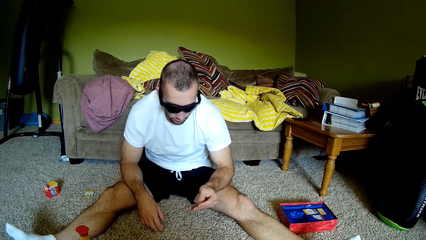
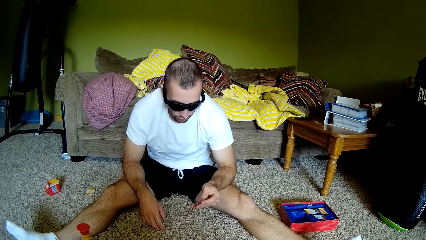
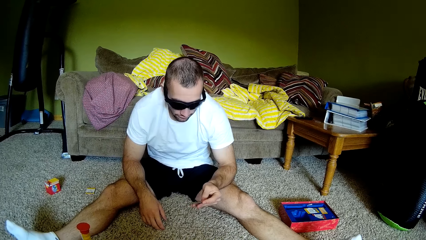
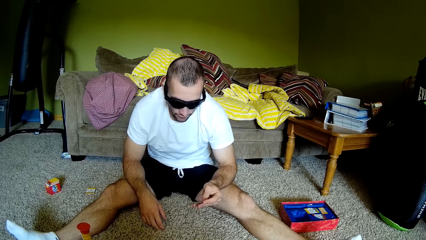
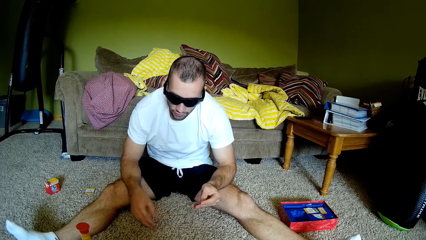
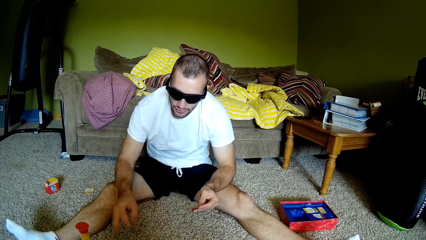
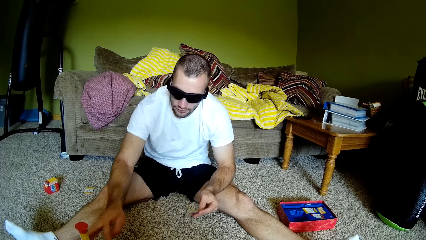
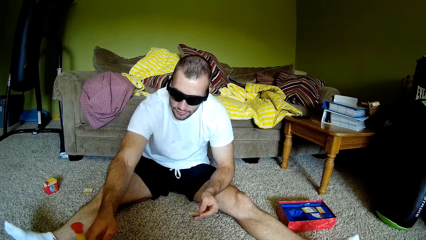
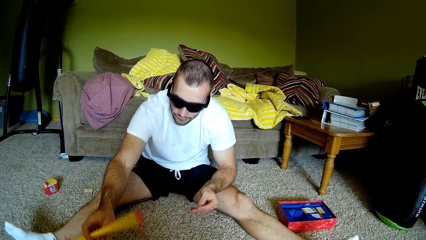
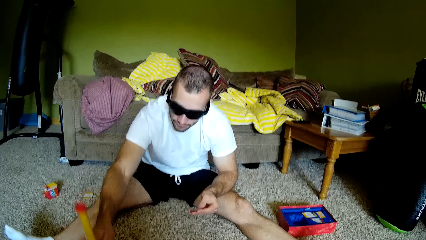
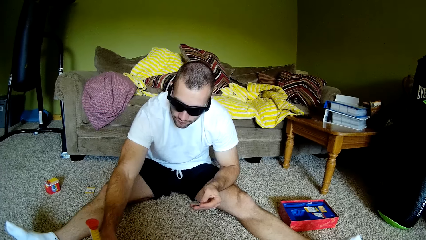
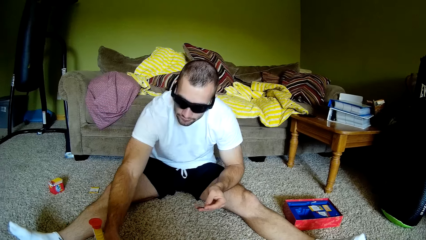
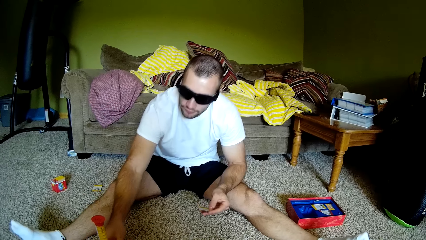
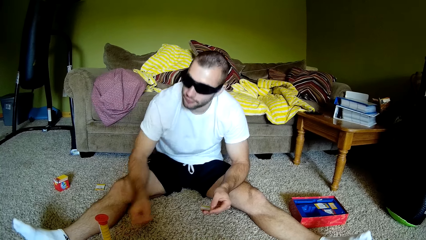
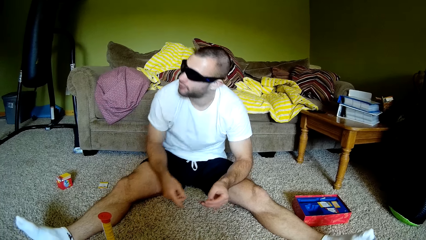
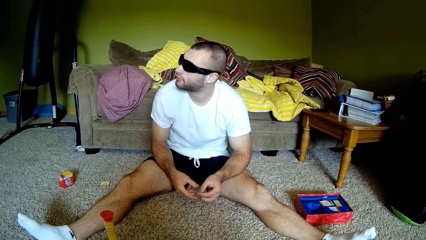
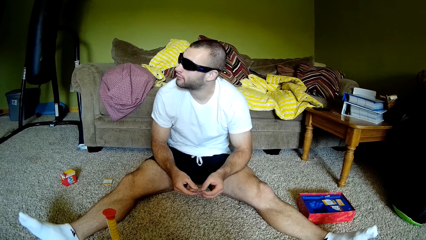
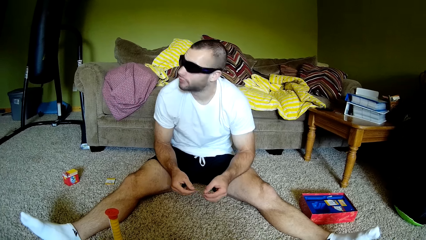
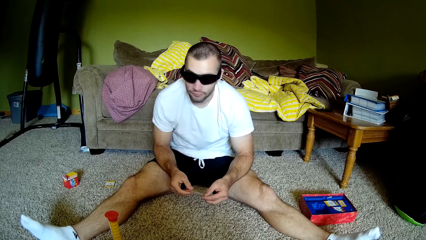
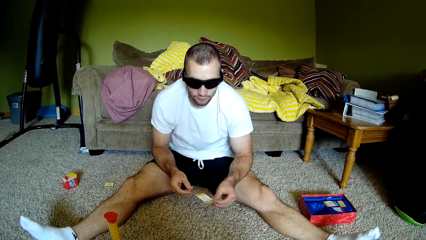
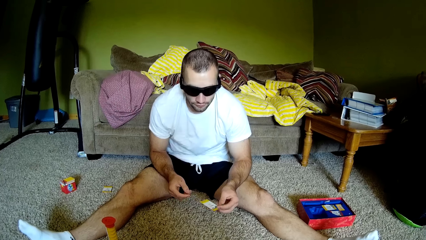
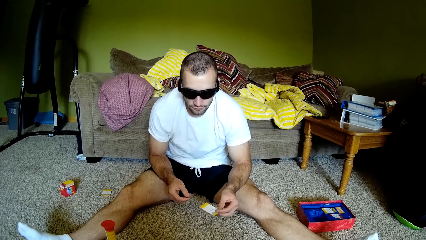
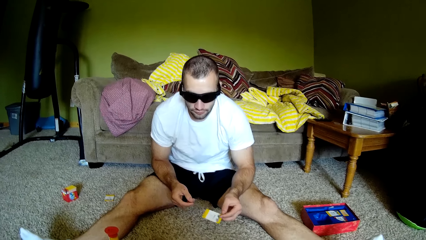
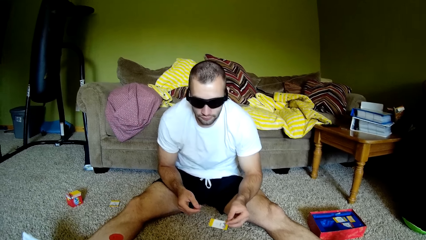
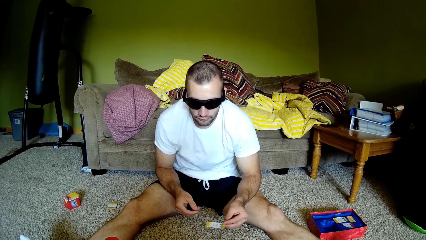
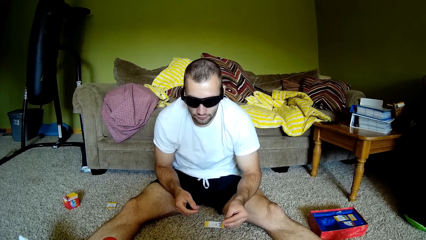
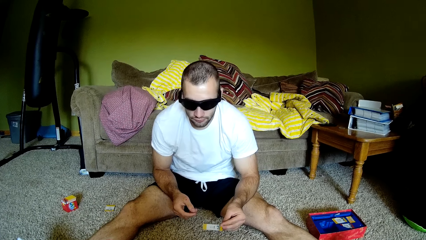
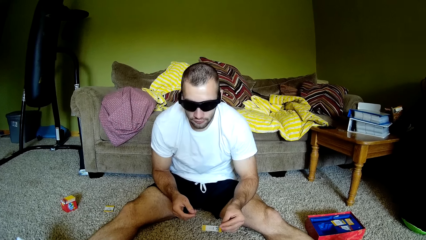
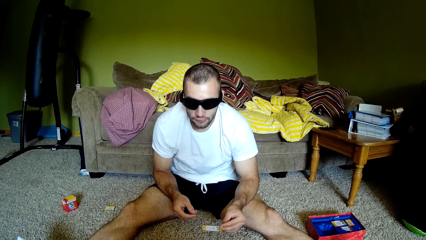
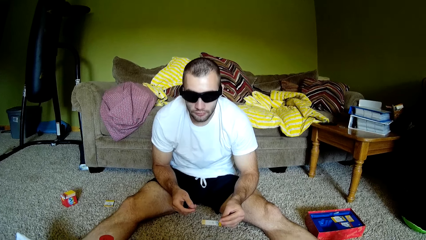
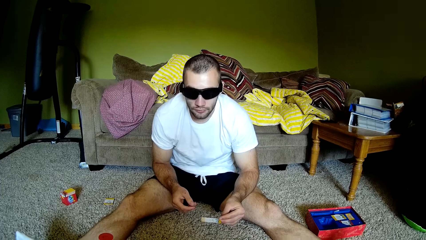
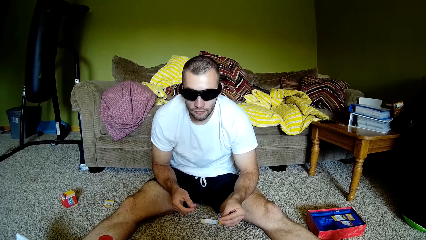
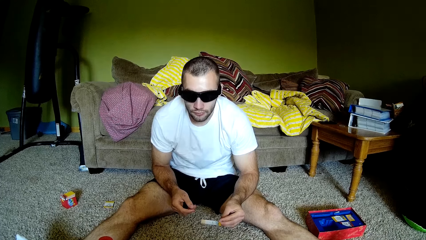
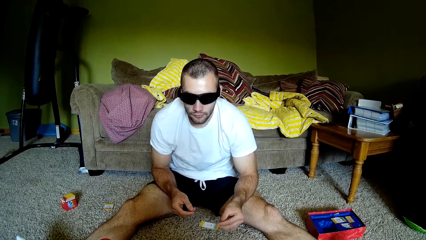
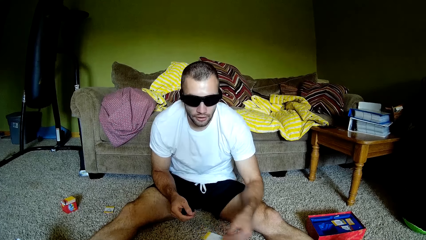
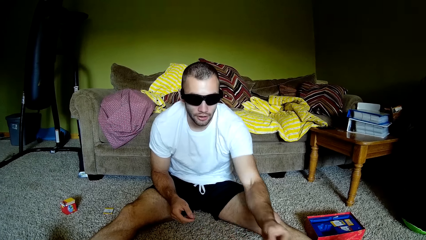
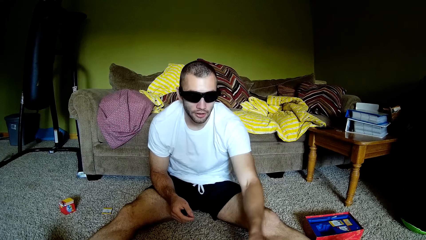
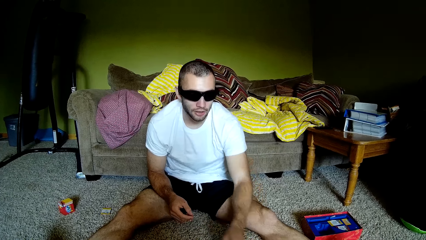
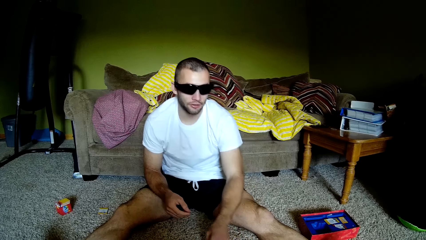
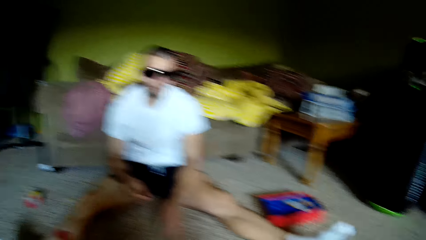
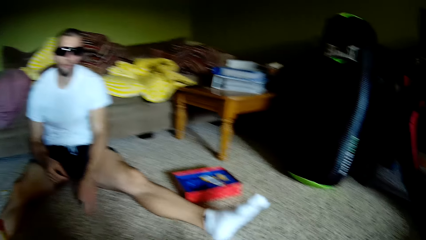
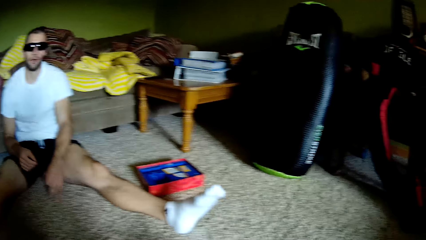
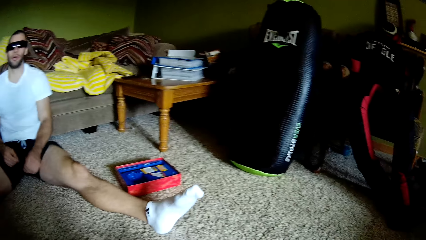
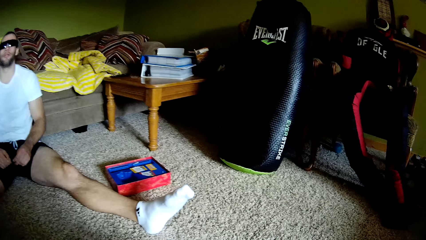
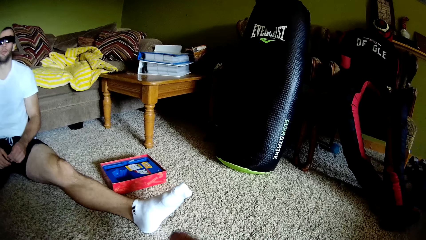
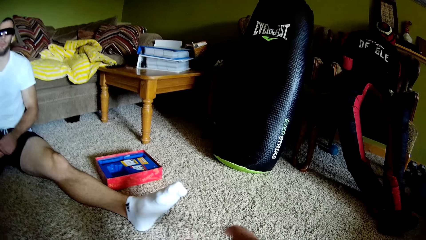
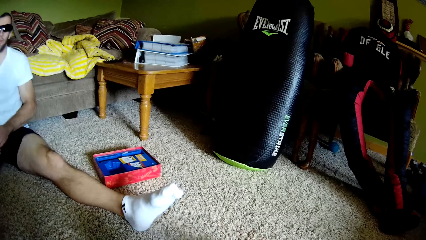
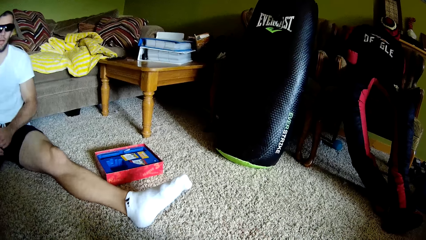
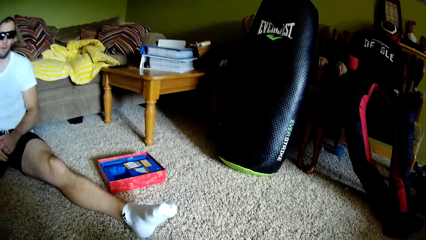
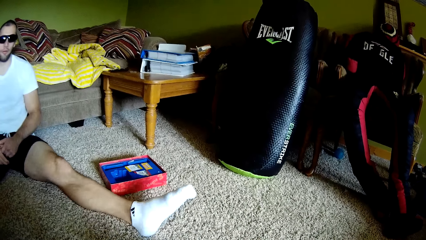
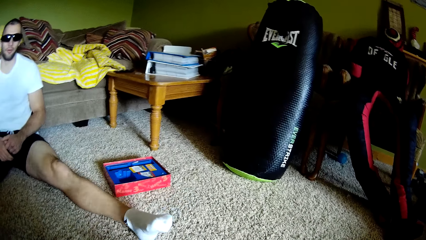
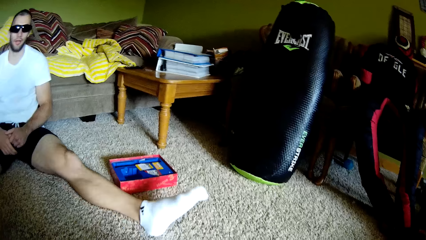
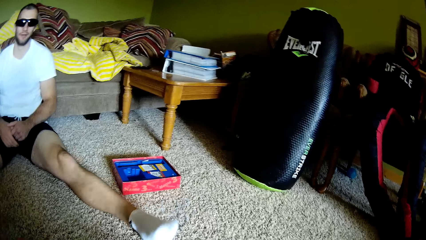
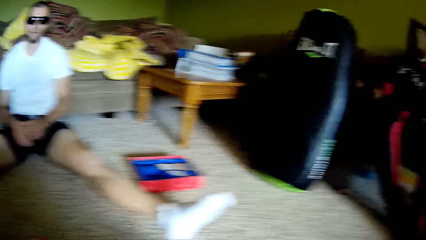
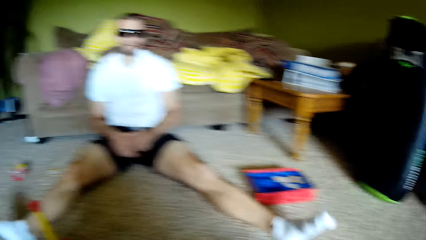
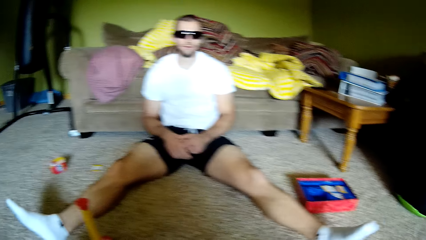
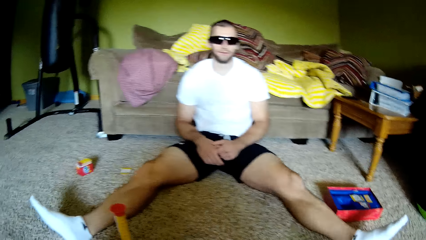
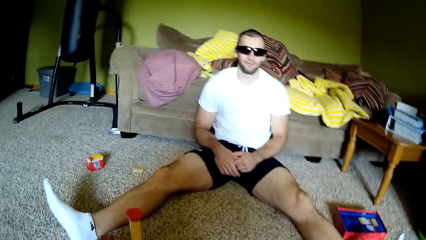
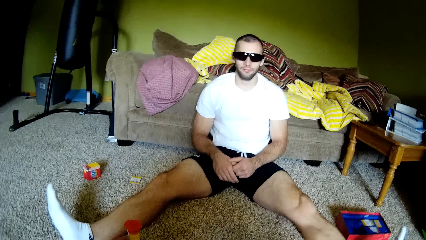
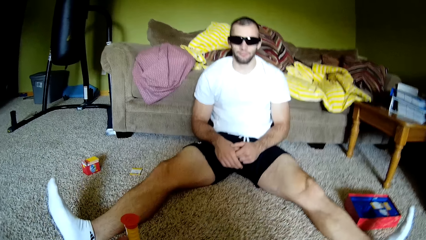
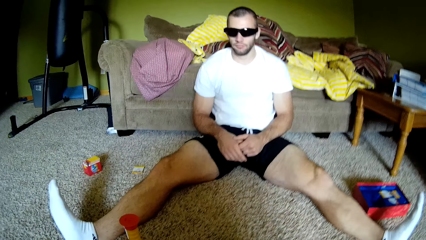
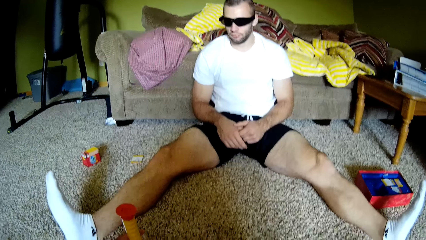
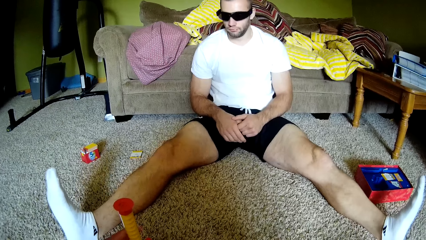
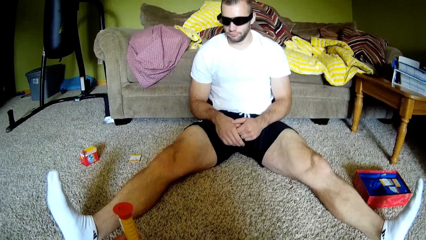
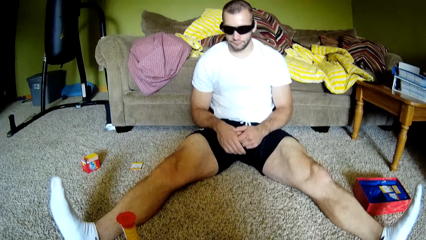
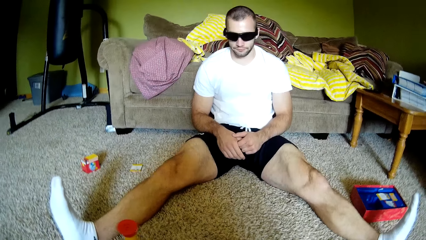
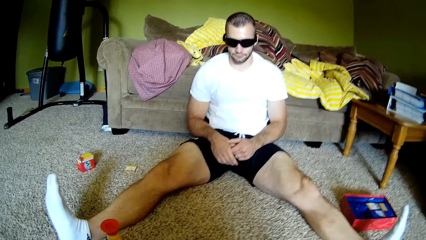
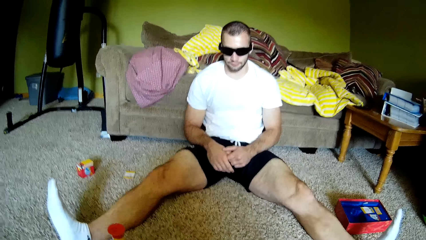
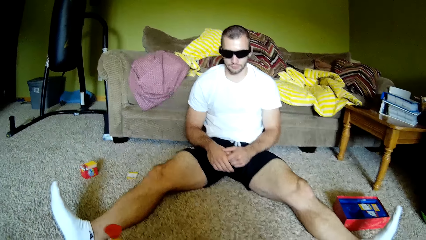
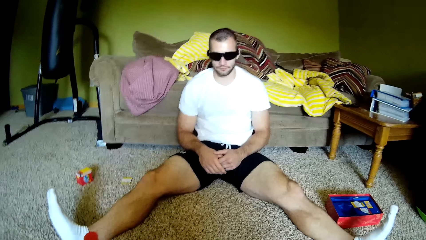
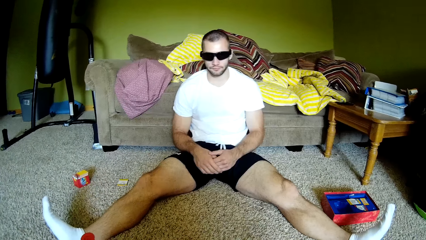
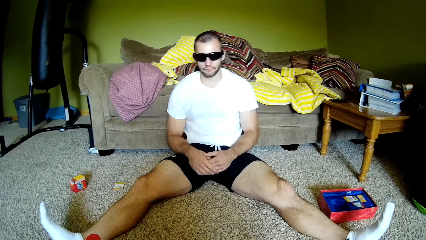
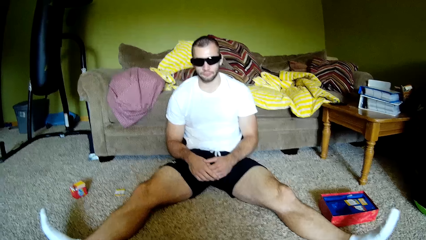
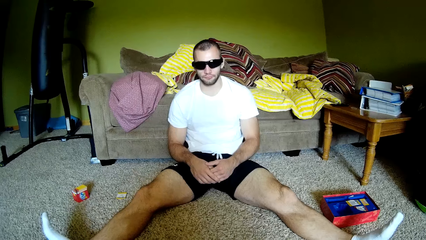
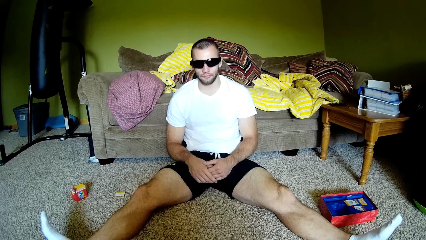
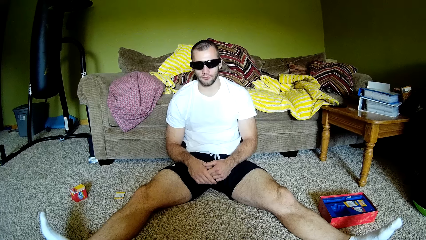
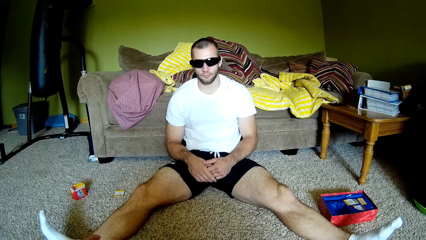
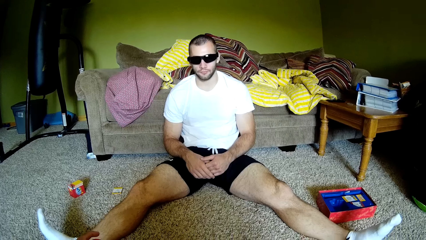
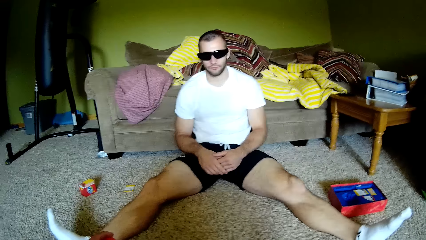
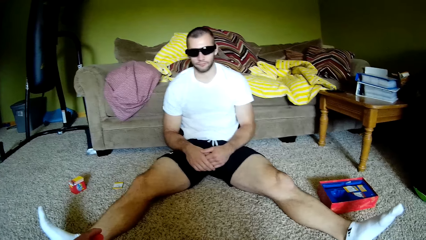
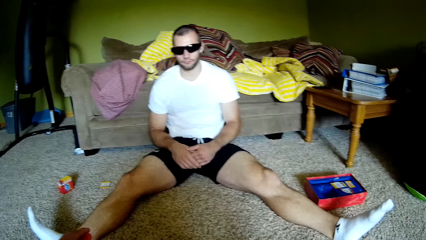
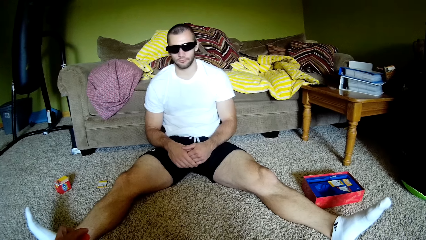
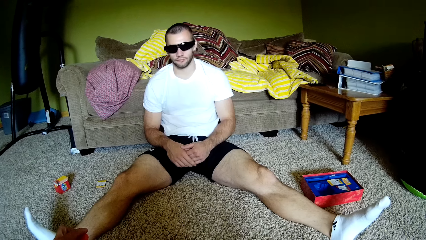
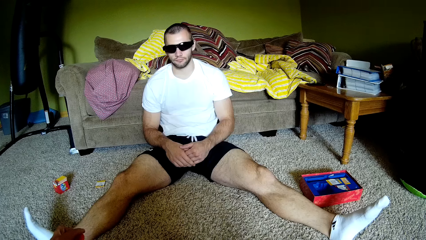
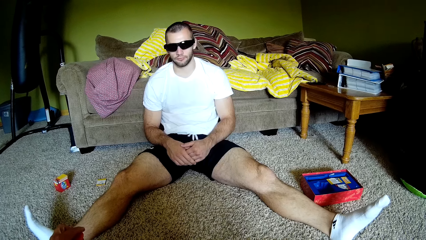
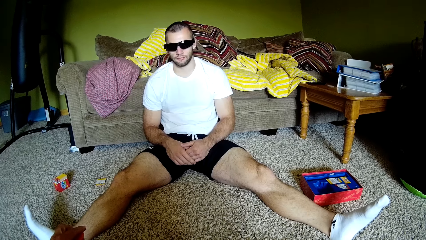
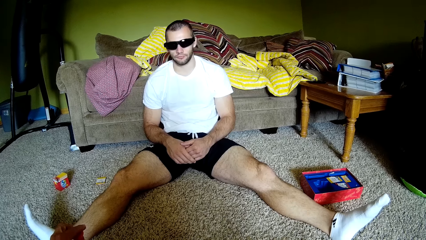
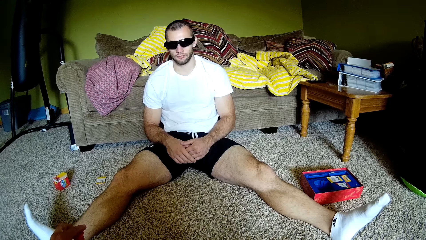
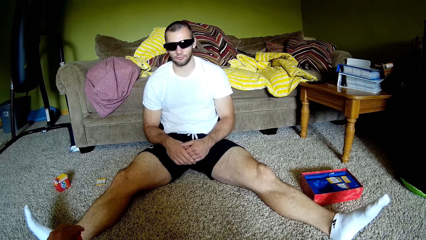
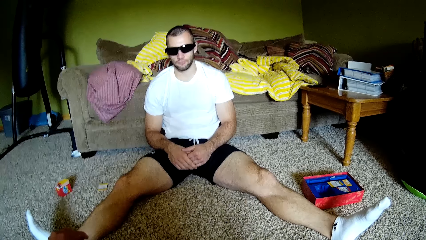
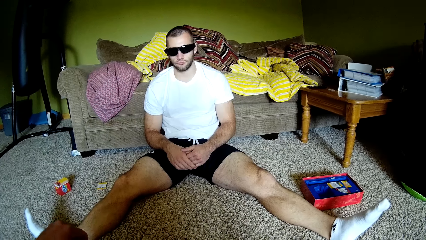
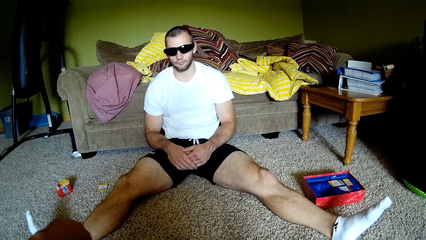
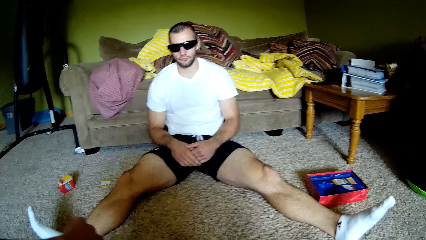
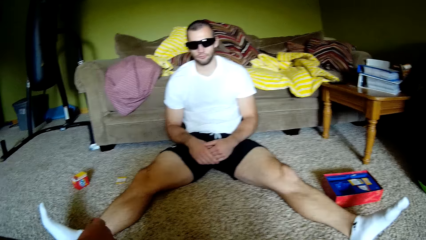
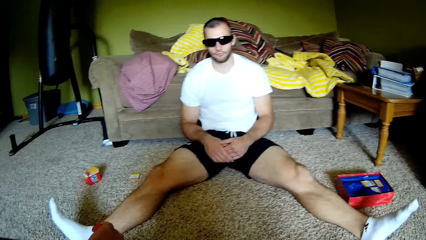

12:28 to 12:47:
A man picks up a card from the floor. The camera wearer looks at the card. The man reads from the card to the camera wearer and flips the yellow pole. The camera wearer speaks to the man. The man throws the card to the camera wearer. The camera wearer moves his hands on the floor. The man shakes his feet. The camera wearer converses with the man. He holds the yellow pole. He speaks to the man.
